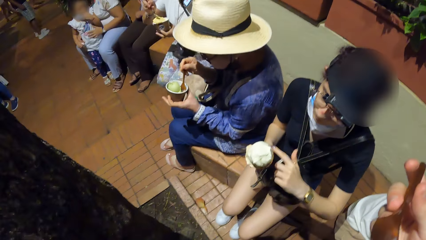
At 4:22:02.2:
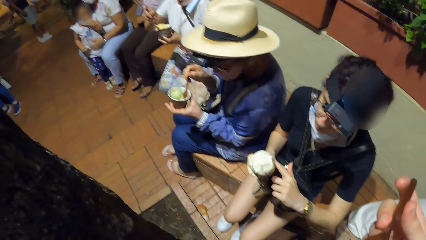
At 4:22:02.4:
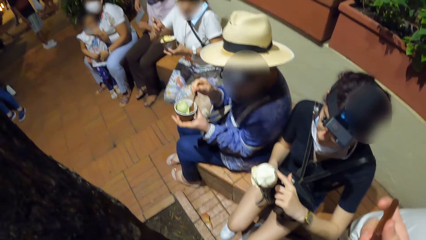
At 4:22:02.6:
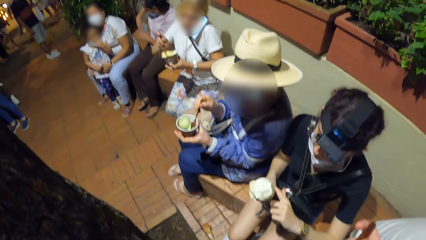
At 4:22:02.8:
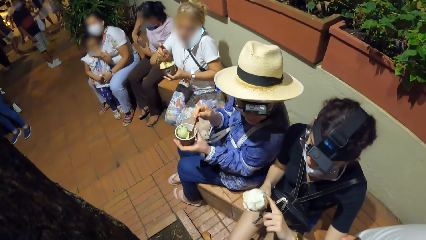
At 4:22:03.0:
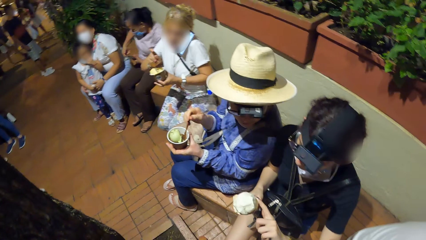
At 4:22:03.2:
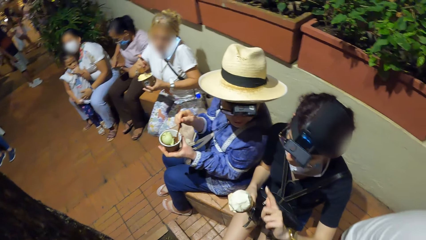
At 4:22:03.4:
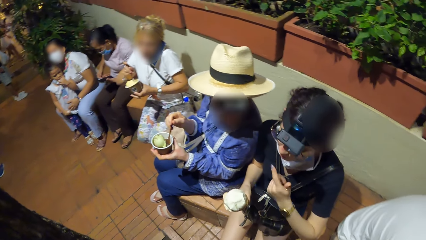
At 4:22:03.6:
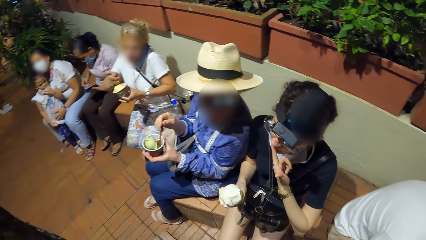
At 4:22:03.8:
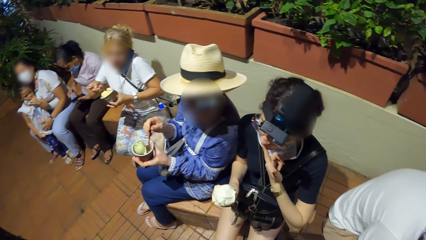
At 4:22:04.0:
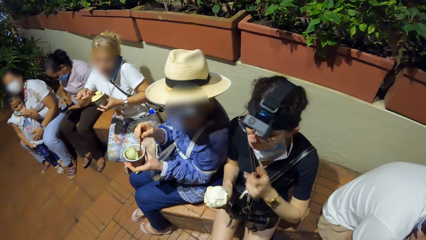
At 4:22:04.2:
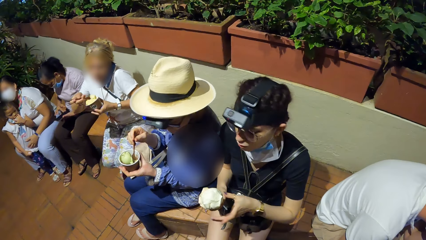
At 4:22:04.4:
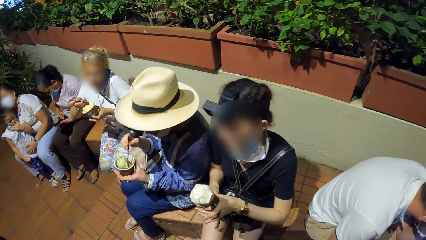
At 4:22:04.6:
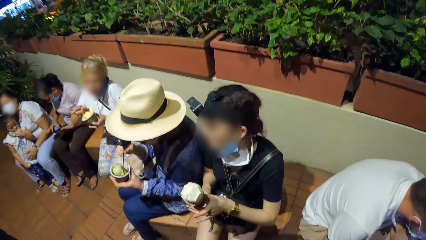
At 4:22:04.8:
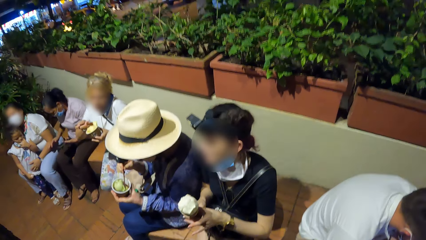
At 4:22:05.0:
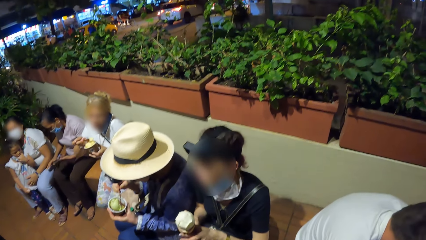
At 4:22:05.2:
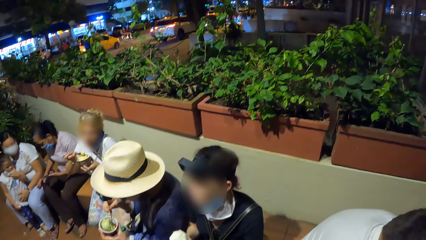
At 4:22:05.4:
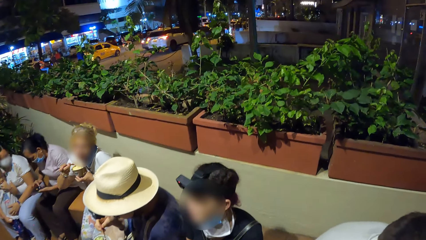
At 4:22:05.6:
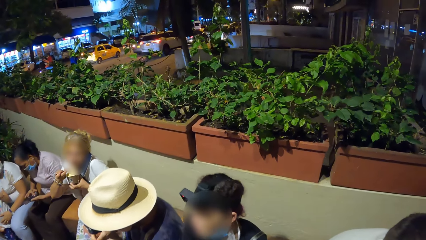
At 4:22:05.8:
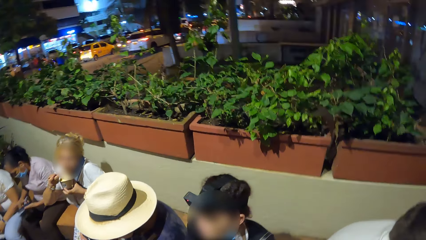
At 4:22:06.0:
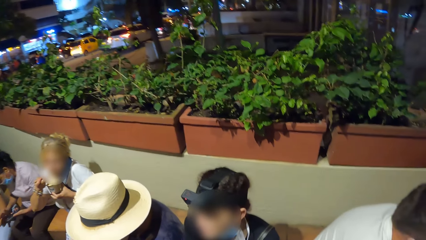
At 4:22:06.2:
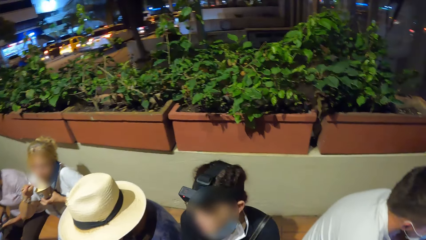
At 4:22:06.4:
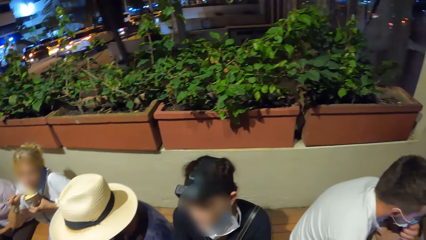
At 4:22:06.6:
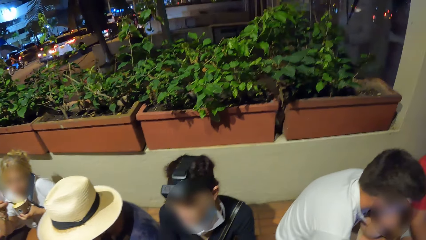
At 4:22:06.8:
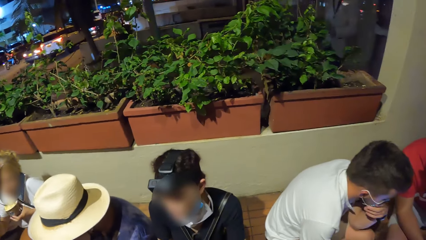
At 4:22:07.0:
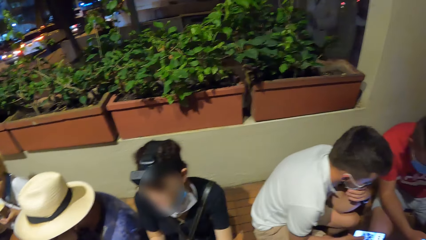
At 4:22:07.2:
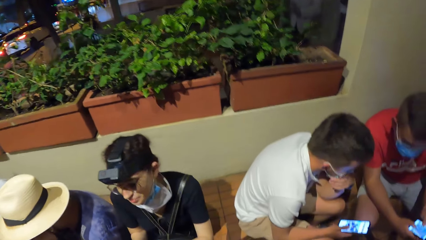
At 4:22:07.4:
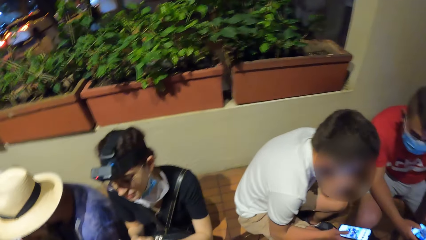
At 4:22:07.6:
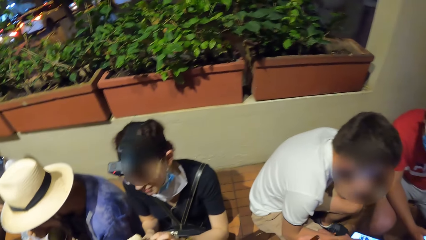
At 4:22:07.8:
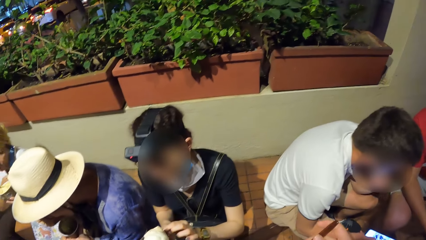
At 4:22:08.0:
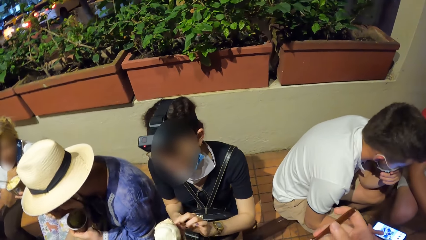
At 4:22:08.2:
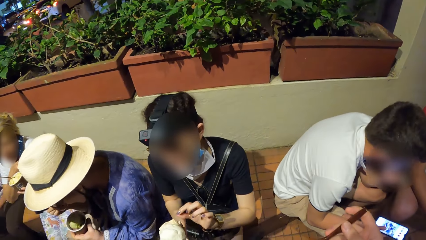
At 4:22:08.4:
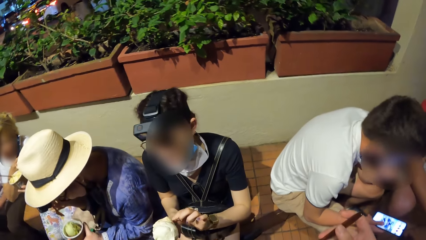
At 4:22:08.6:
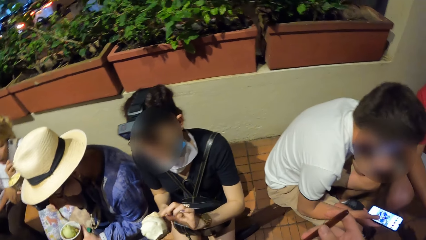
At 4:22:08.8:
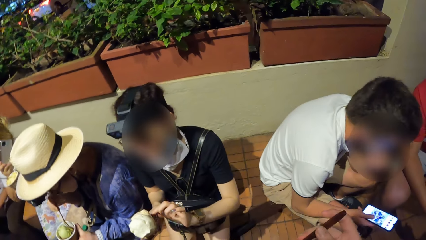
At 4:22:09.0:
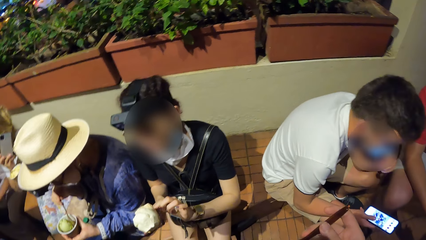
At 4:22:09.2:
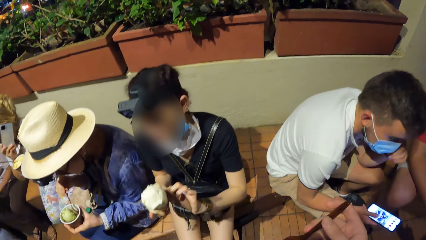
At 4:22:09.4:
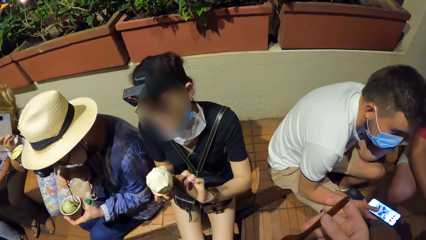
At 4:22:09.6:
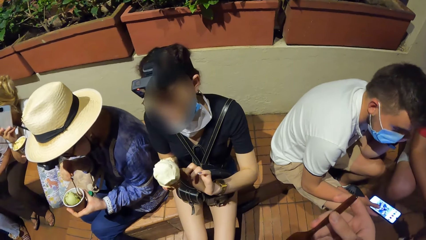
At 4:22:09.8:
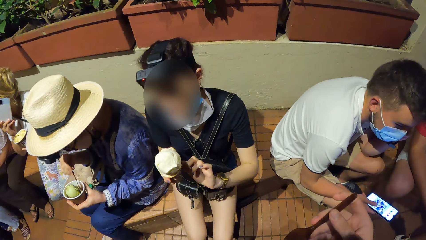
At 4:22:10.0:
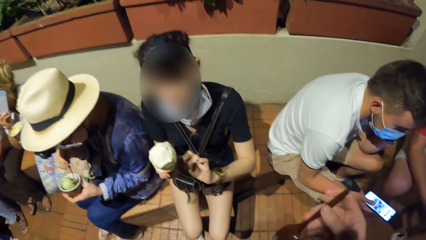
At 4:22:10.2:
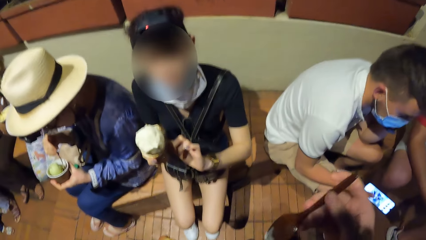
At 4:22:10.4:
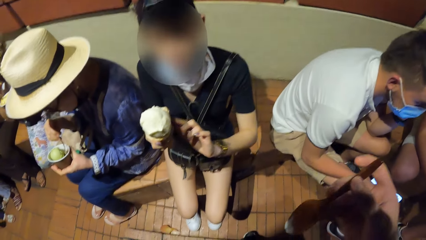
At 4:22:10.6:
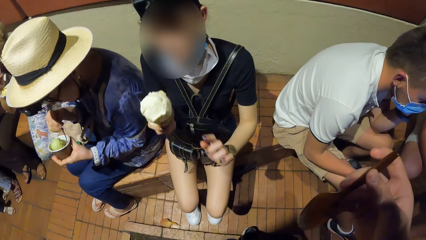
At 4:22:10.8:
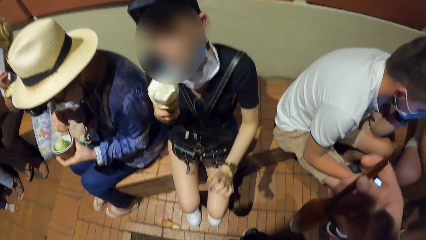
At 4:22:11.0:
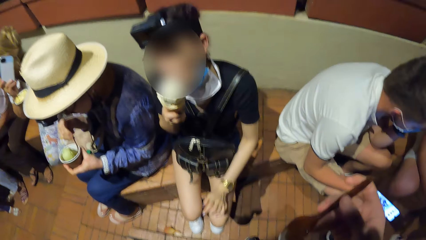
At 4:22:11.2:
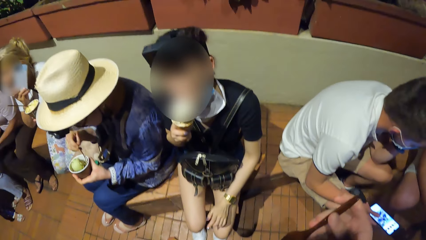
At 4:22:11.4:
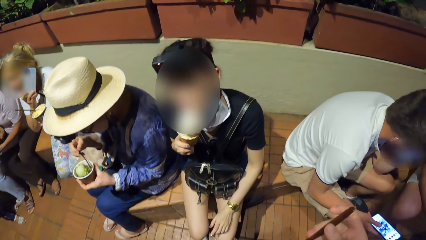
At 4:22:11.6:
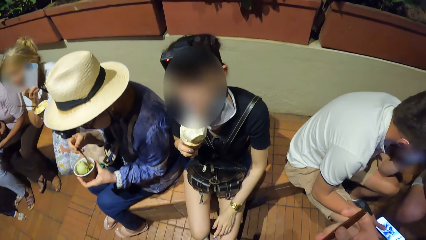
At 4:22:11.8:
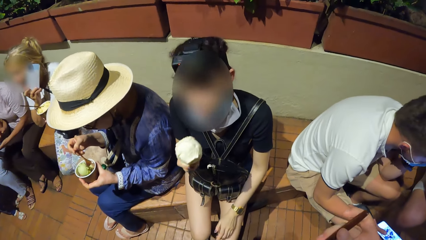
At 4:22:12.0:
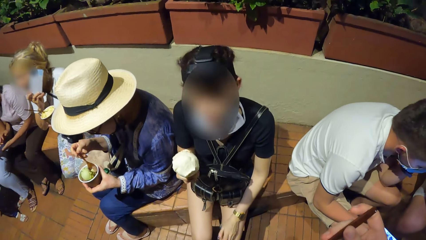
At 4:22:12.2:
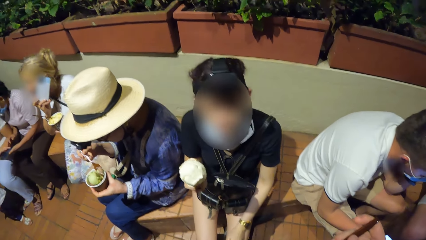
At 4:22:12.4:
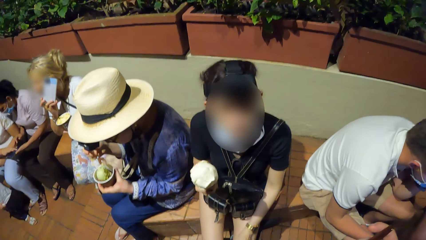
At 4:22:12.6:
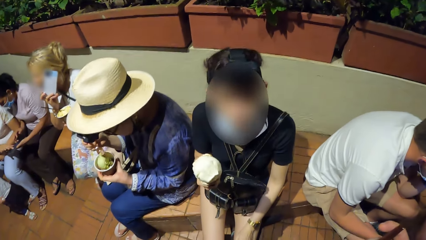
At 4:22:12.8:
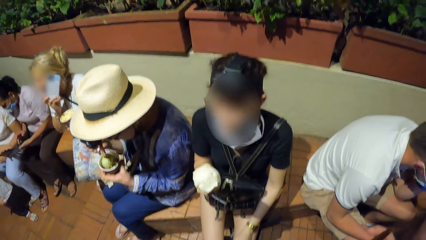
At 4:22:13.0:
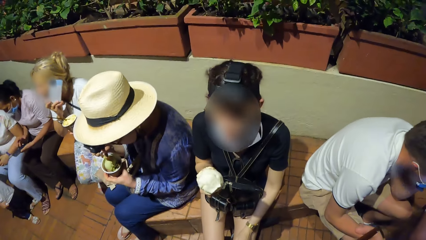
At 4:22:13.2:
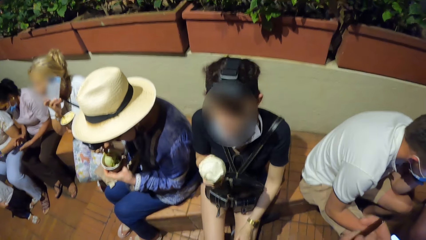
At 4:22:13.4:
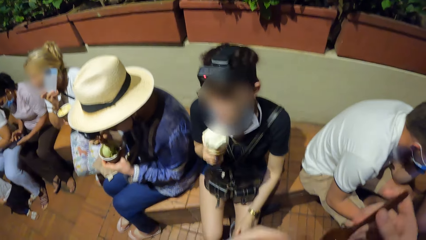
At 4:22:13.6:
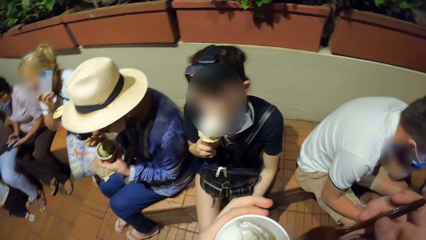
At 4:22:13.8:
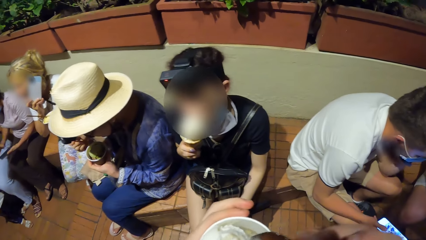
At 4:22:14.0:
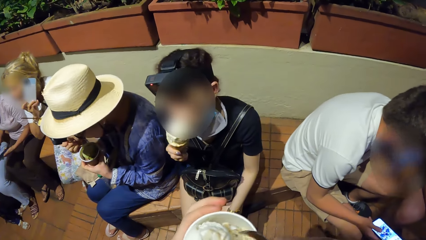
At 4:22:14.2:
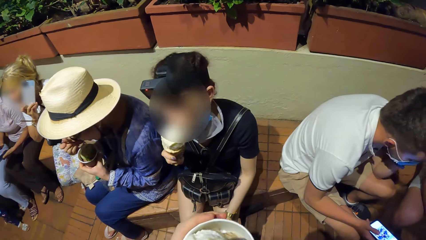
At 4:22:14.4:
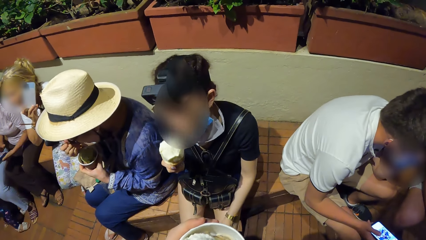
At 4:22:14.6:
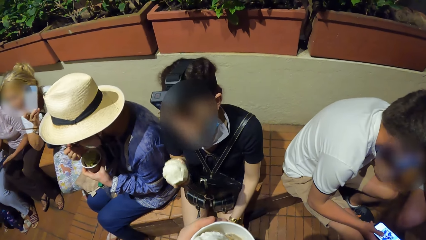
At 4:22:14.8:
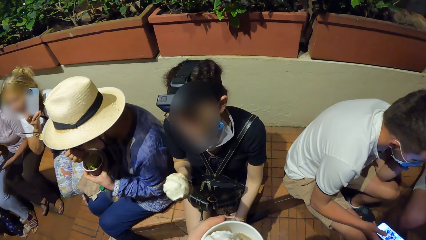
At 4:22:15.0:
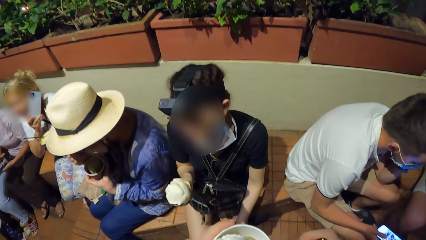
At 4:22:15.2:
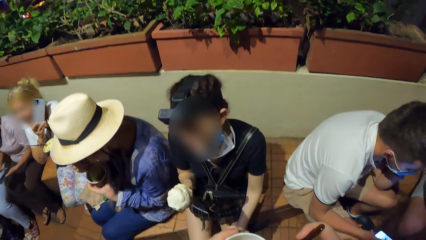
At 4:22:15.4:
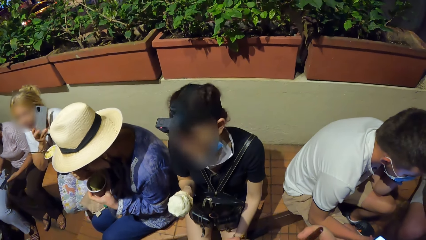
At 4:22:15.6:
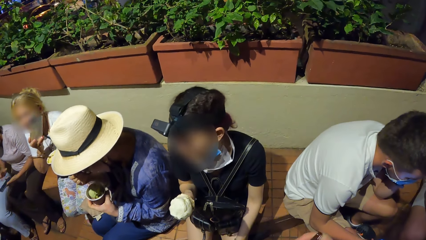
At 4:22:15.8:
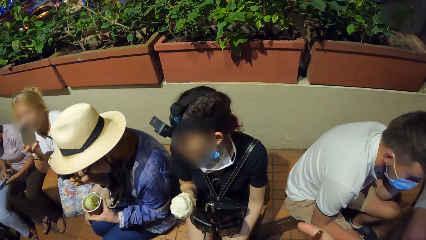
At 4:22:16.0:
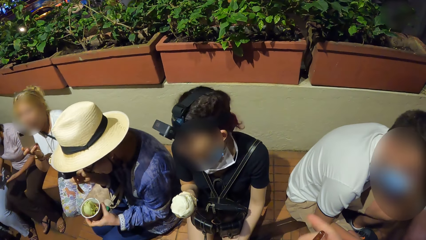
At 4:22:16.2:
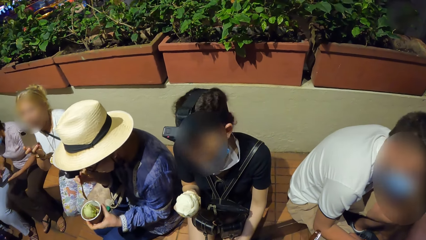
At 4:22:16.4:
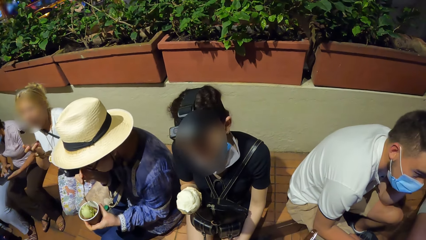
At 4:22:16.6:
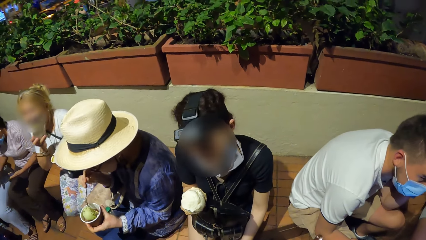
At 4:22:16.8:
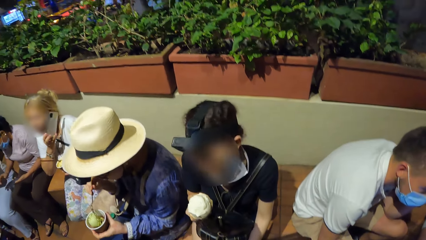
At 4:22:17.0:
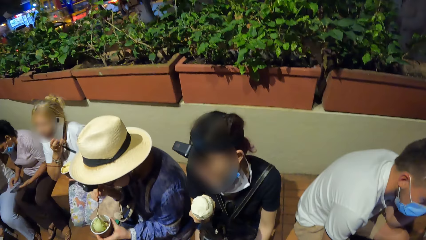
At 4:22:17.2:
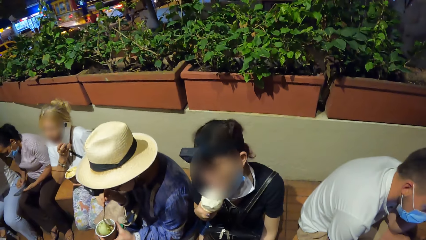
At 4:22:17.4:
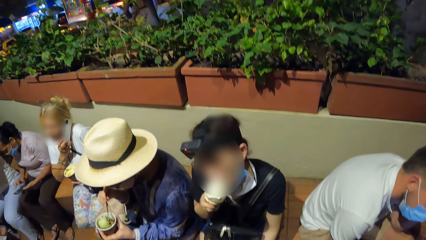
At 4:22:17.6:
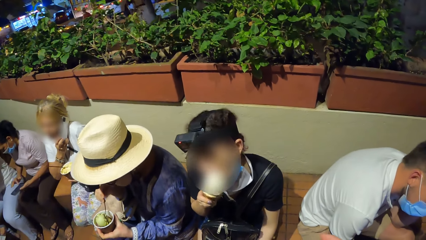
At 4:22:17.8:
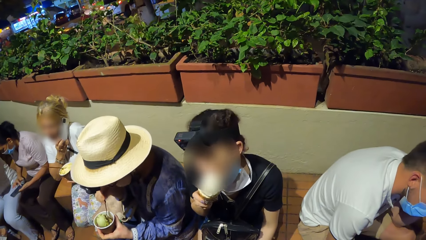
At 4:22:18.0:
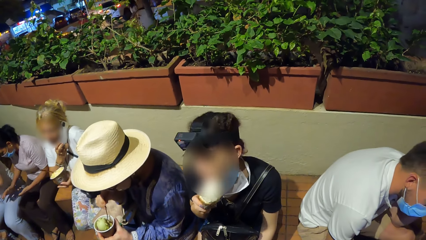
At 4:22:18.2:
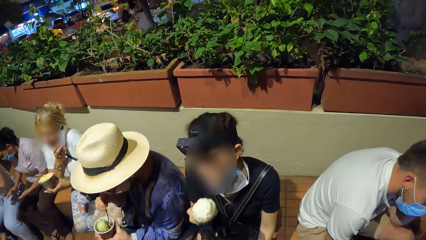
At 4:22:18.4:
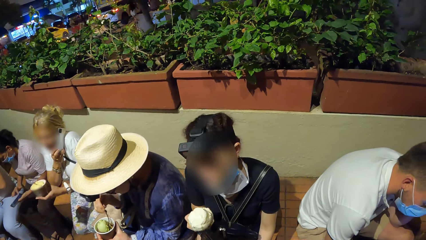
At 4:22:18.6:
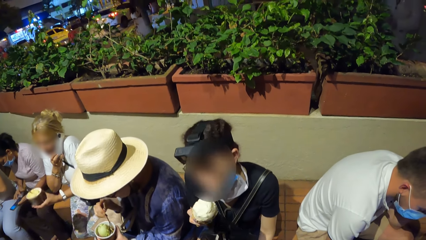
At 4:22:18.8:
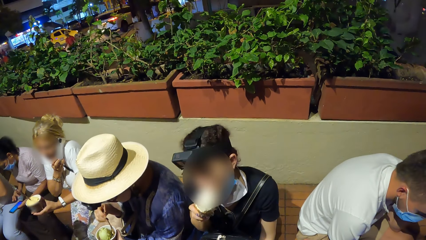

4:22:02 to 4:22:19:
A woman scoops the ice cream from the cup with the spoon in her right hand. The woman interacts with another woman. A third woman scoops the ice cream from the cup with the spoon in her right hand. The third woman eats the ice cream with the spoon in her right hand. The first woman eats the ice cream with the spoon in her right hand. The second woman peels a paper on the ice cream cone with her left hand. The third woman holds the phone with her right hand. The camera wearer interacts with the second woman. The second woman eats the ice cream with the ice cream cone in her right hand. The first woman scoops the ice cream from the cup with the spoon in her right hand and eats the ice cream with the spoon in her right hand. The camera wearer scoops the ice cream. The third woman places the phone on her shoulder with her right hand. The camera wearer eats the ice cream. They interact with the second woman. The first woman scoops the ice cream from the cup with the spoon in her right hand.
